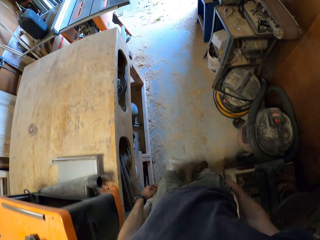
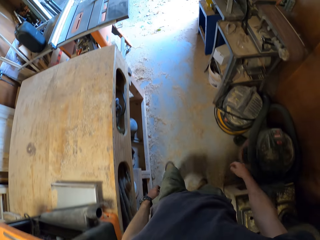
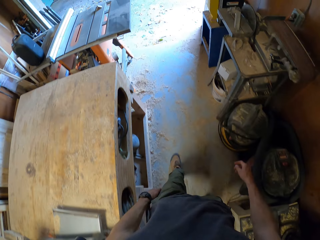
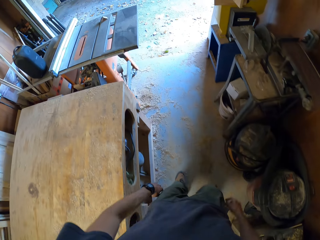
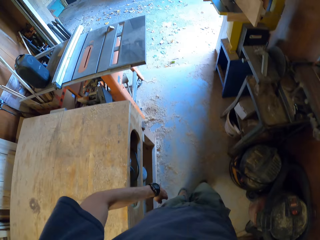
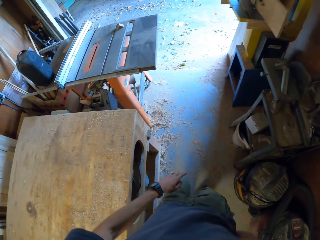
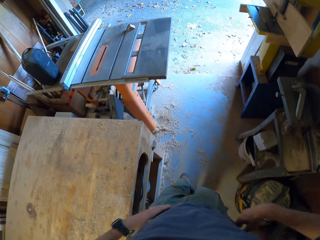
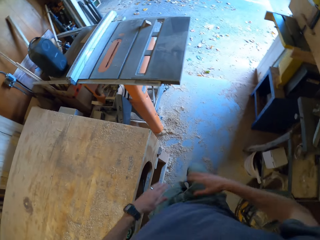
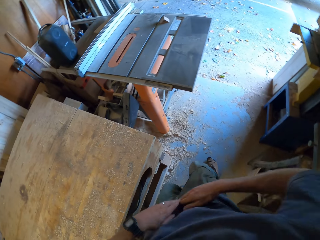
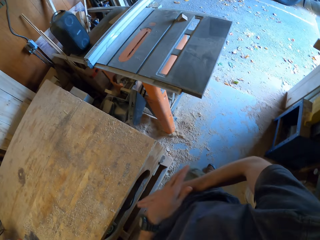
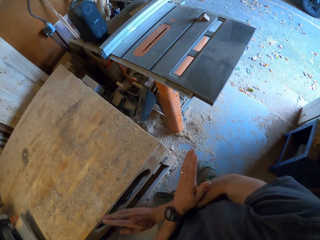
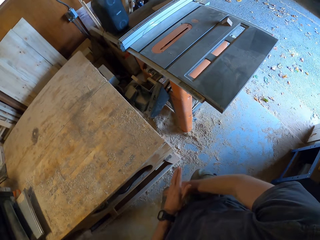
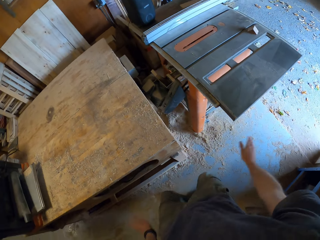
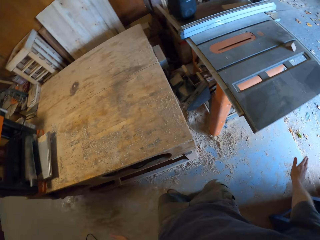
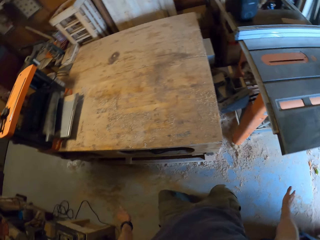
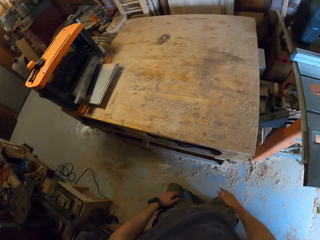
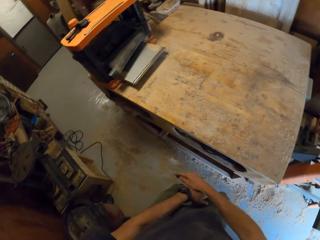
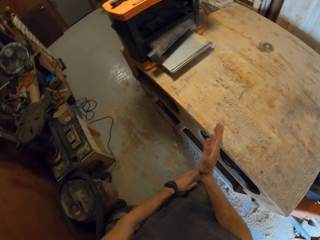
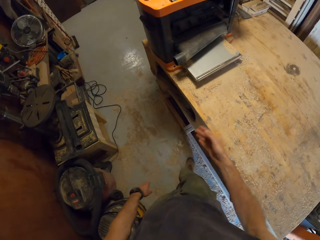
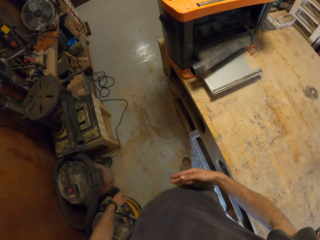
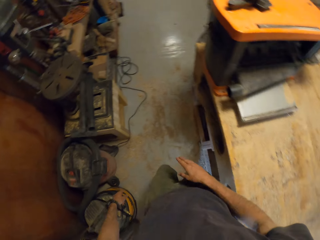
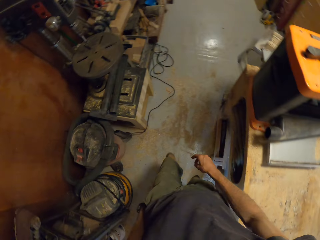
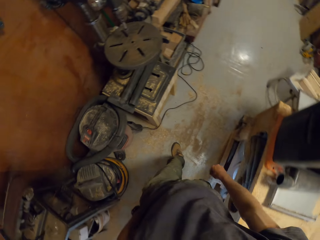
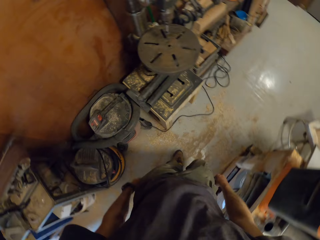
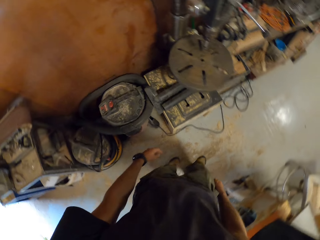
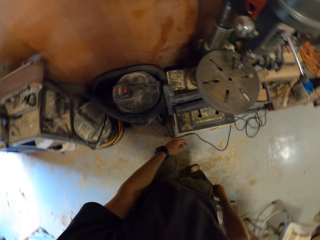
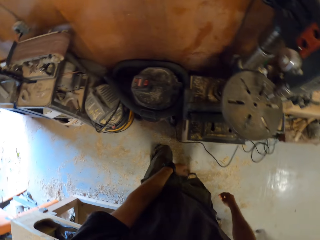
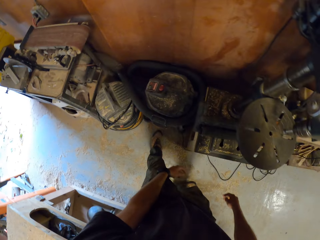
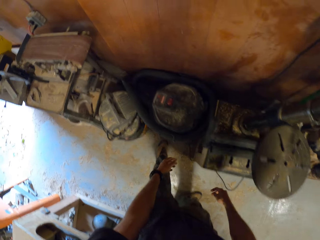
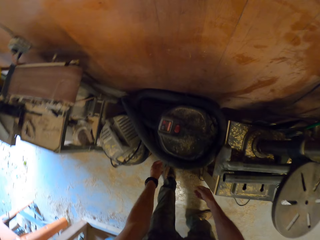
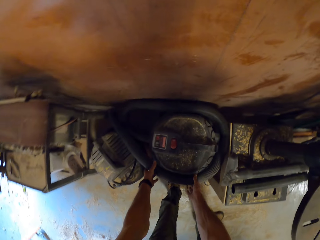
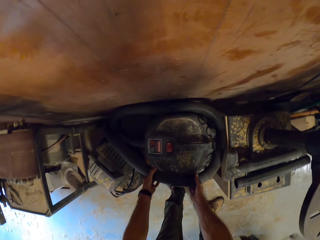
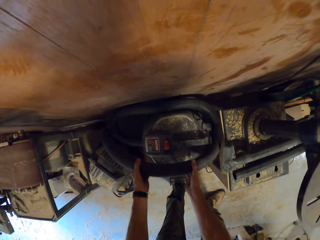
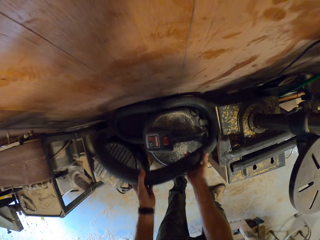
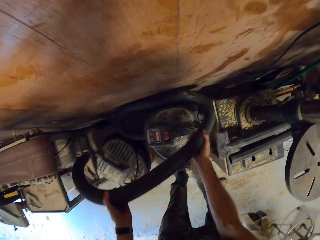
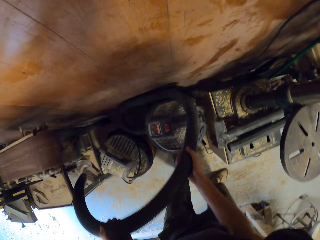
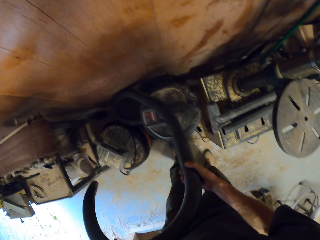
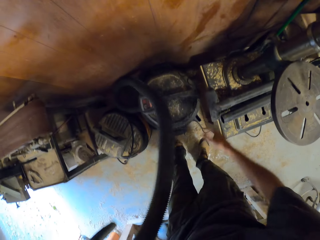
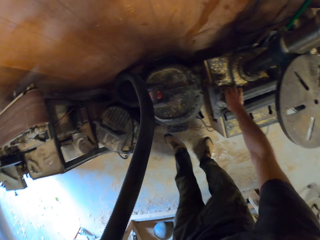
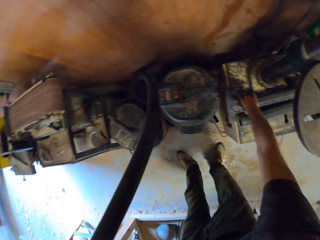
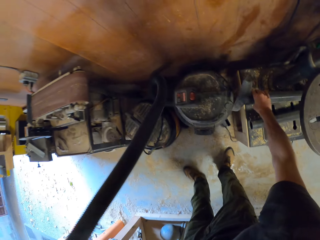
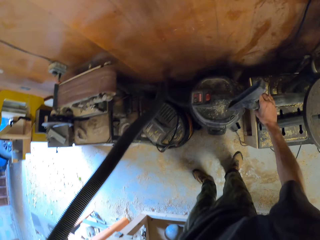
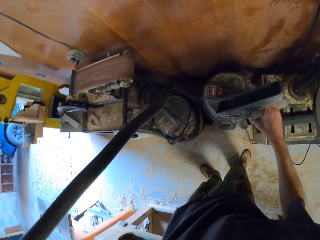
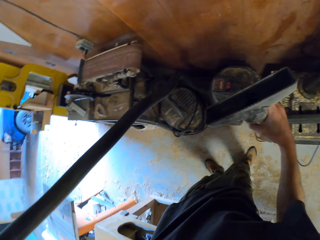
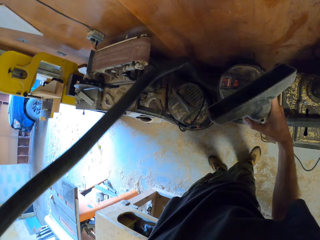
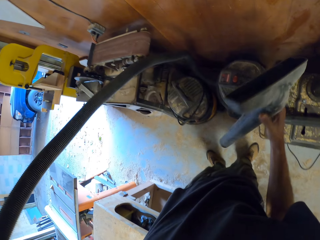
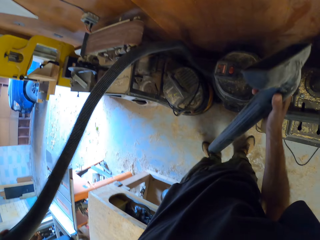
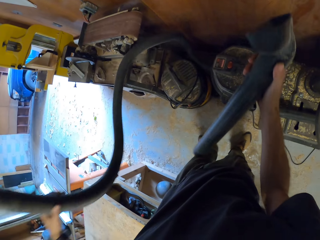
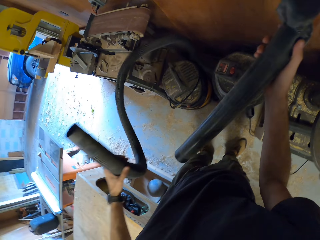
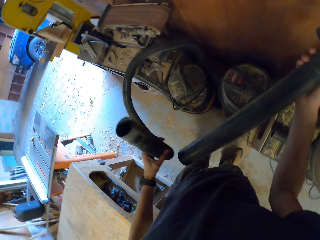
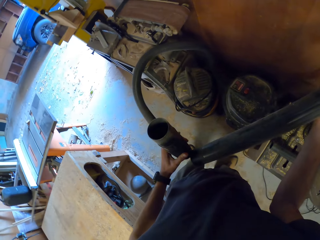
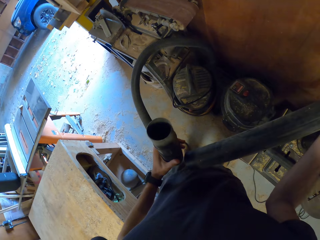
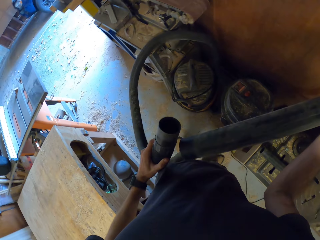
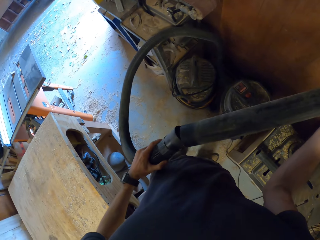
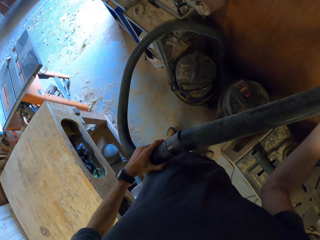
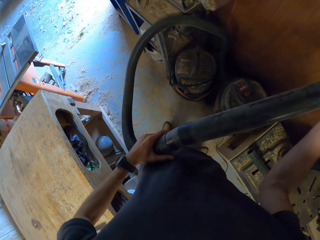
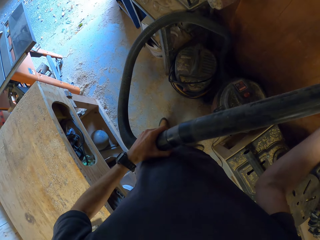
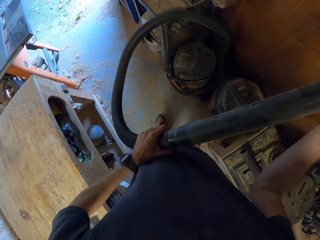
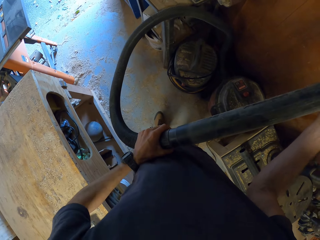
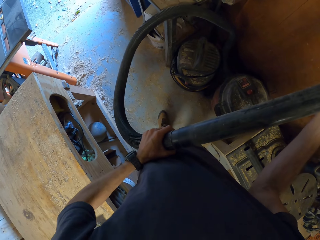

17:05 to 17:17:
The camera wearer dances. He stretches out another vacuum cleaner's hose from the vacuum cleaner. He holds a pipe. He picks up the vacuum cleaner's nozzle with his right hand from a stool. He connects the vacuum cleaner's nozzle and hose together.

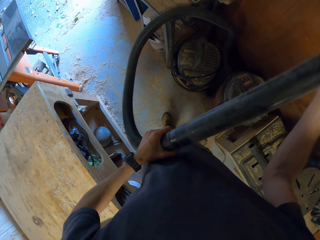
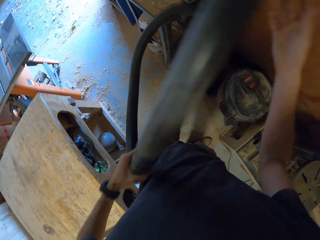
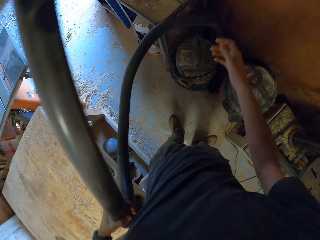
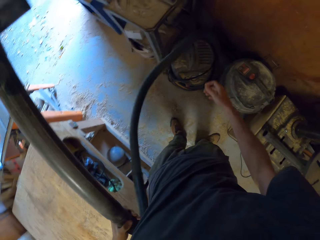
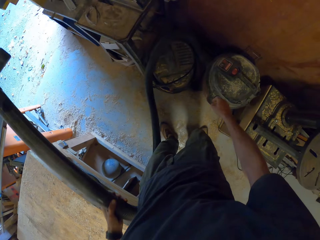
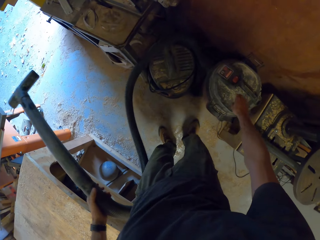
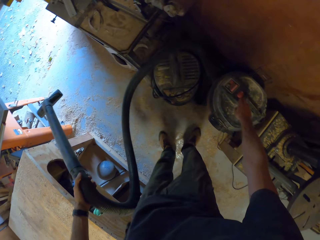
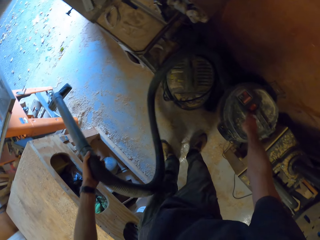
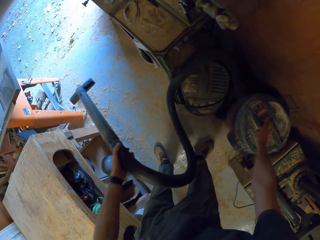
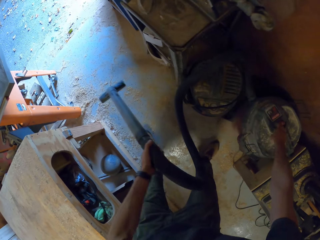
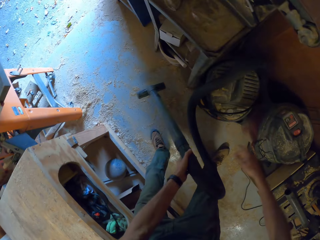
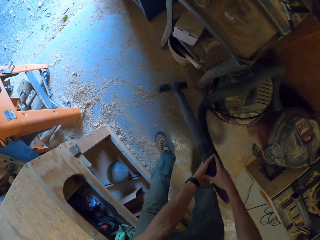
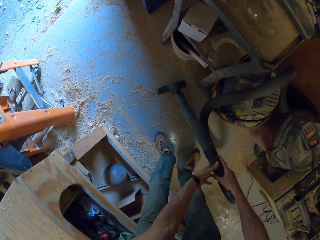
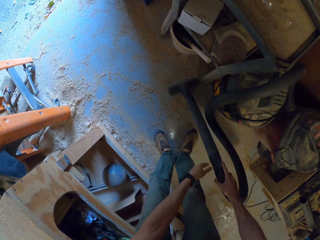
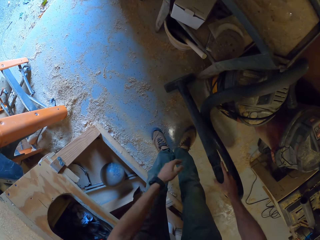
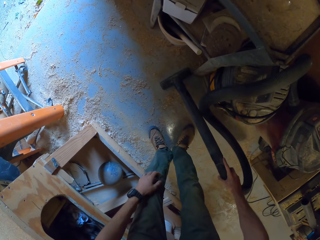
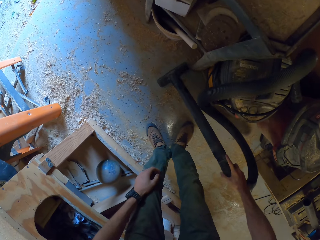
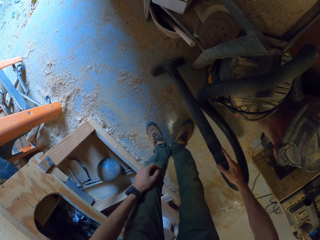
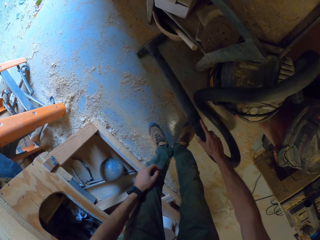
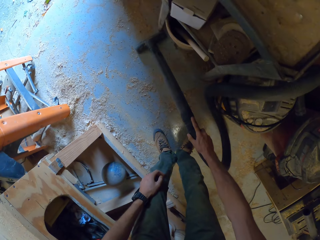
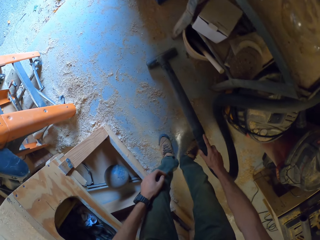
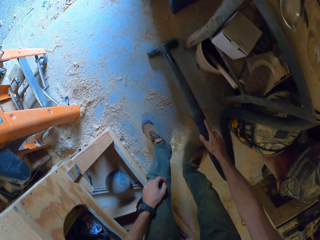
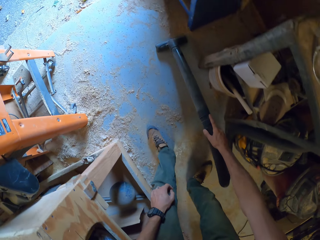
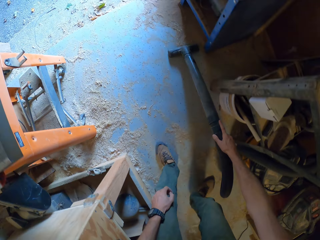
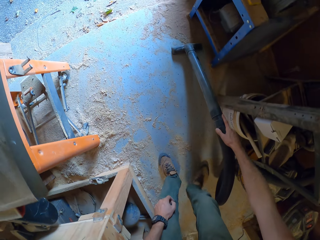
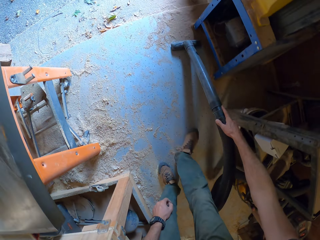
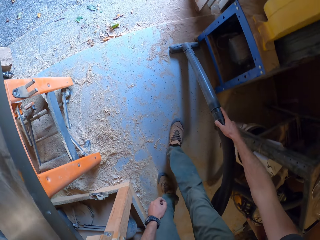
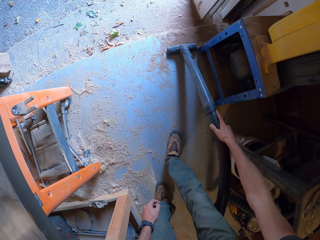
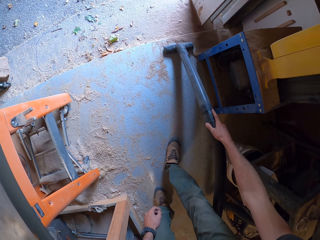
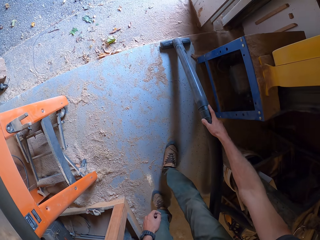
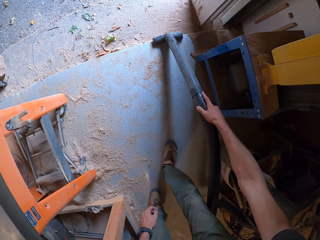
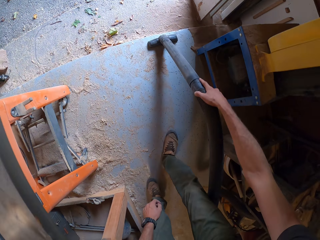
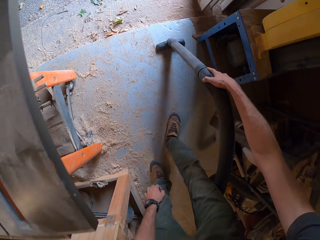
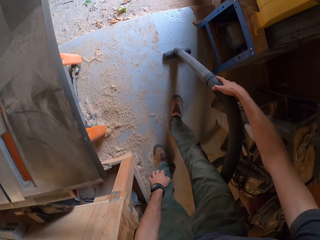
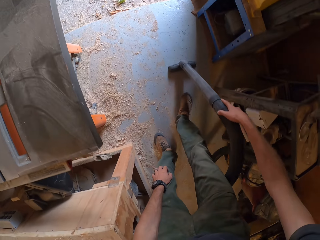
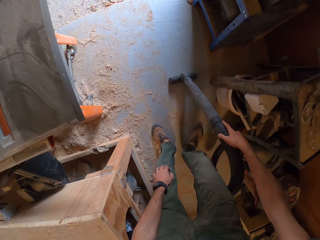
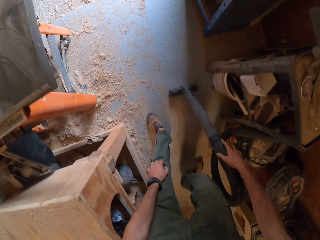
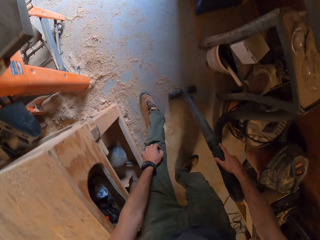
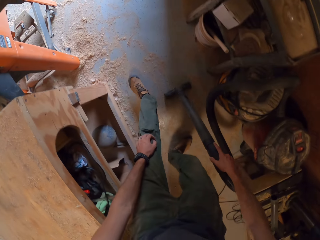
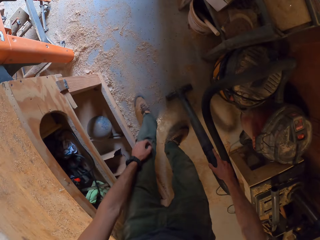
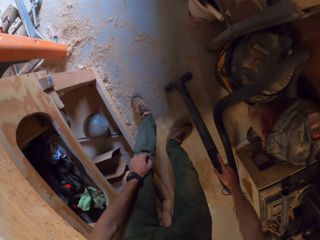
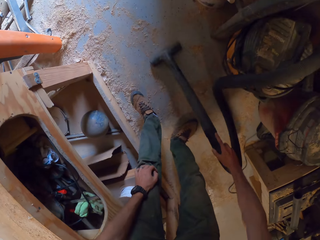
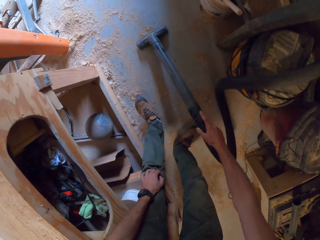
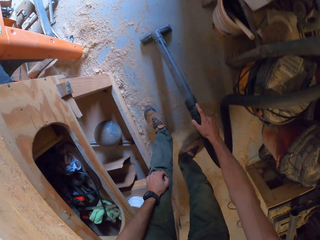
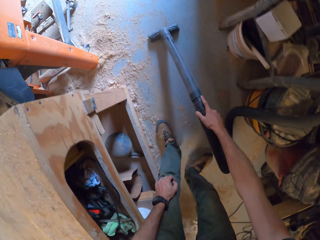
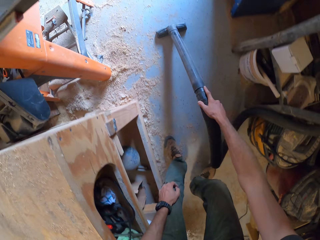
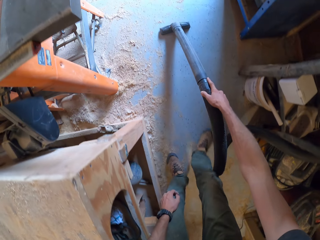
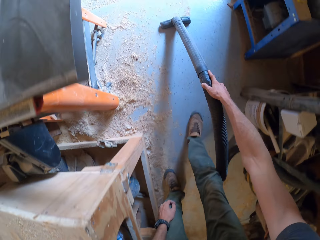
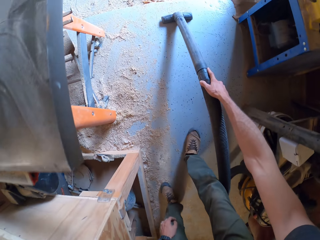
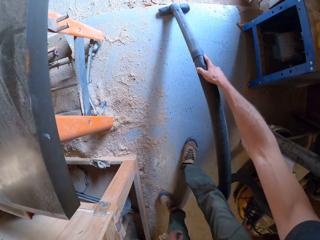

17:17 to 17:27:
The camera wearer presses the switch on the vacuum cleaner with his right hand. He cleans the wood dust on the floor with the vacuum cleaner's nozzle.
